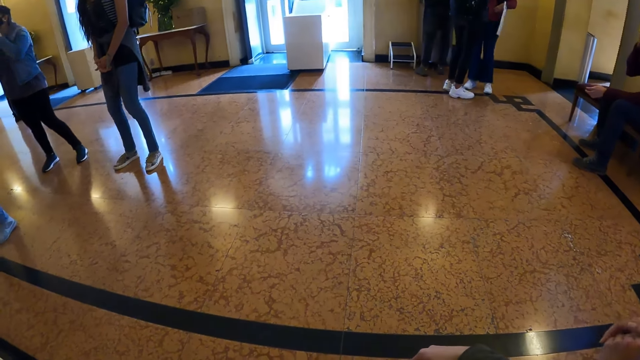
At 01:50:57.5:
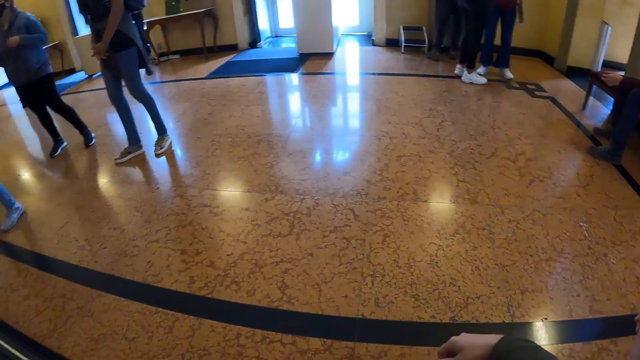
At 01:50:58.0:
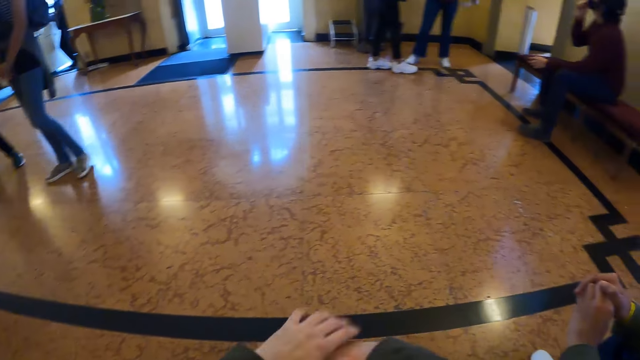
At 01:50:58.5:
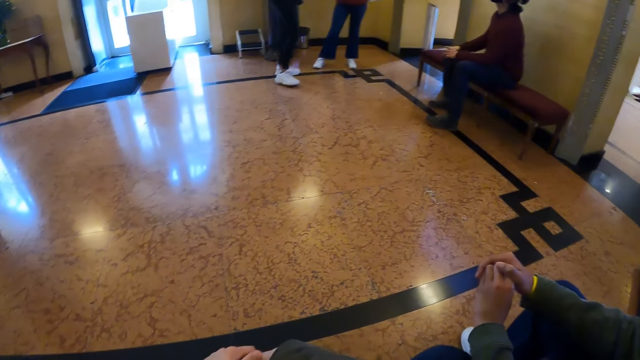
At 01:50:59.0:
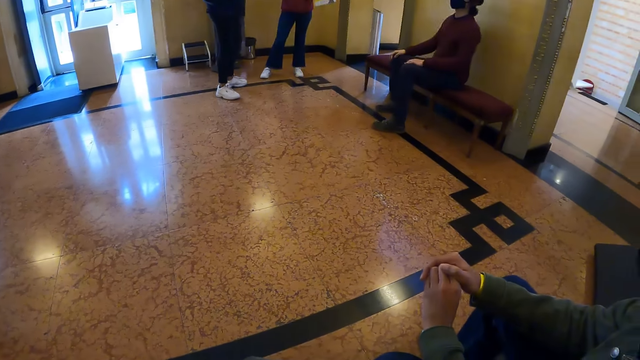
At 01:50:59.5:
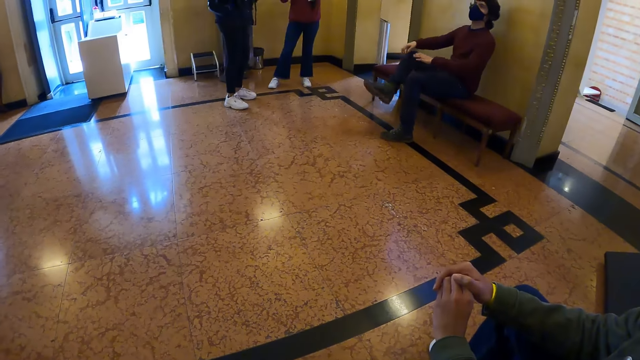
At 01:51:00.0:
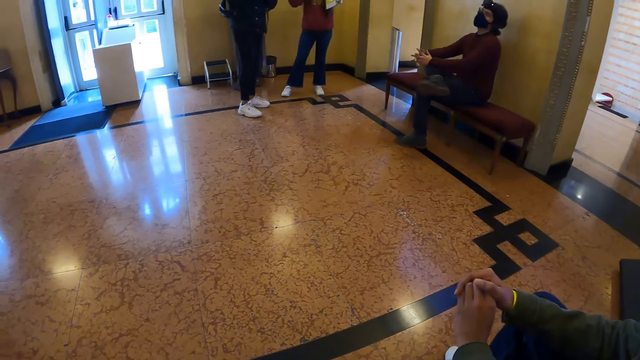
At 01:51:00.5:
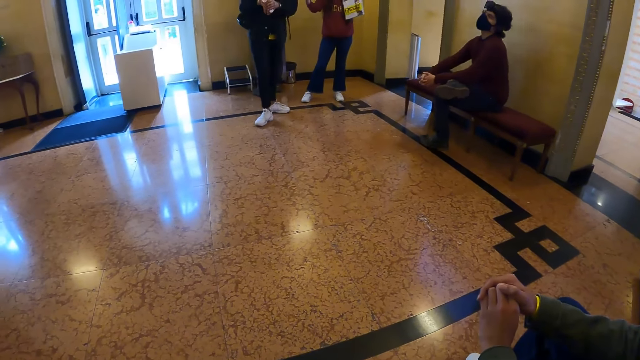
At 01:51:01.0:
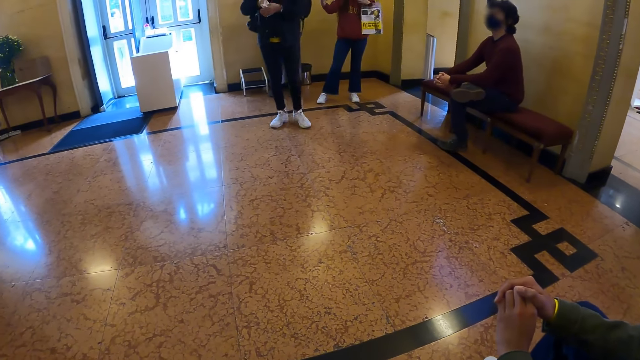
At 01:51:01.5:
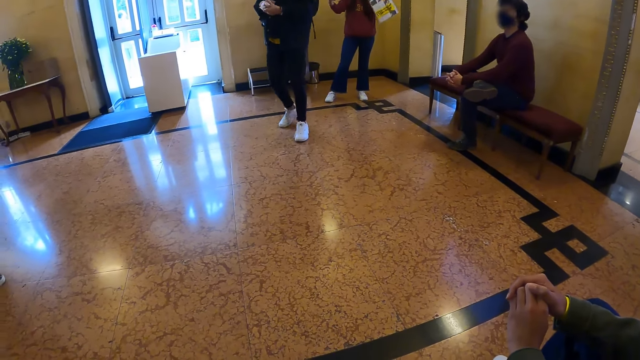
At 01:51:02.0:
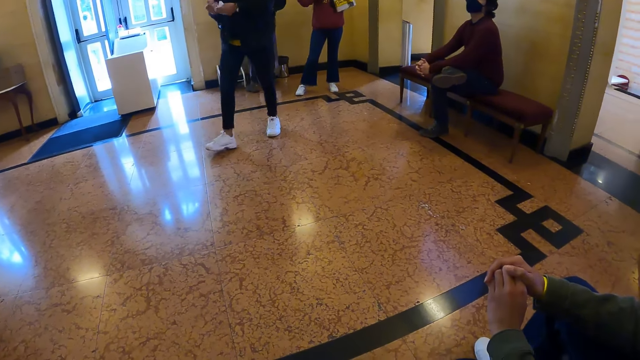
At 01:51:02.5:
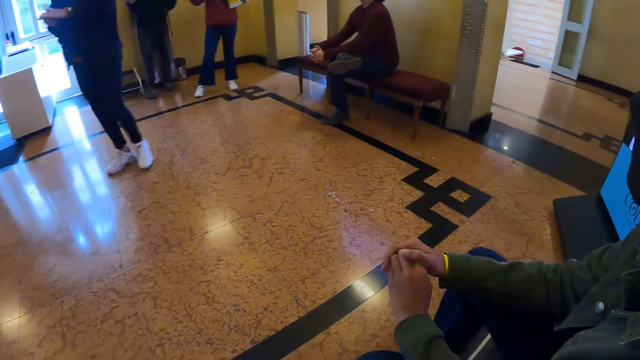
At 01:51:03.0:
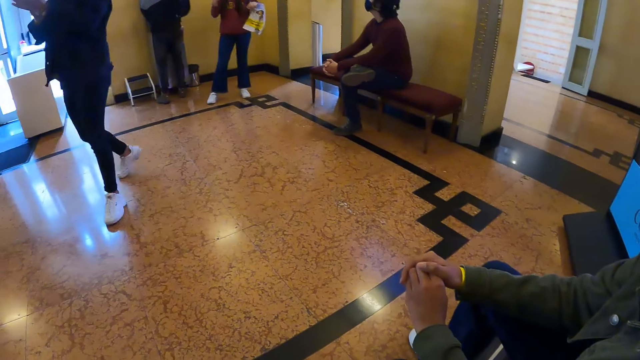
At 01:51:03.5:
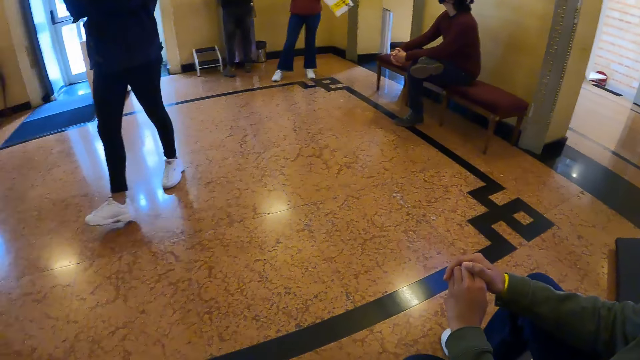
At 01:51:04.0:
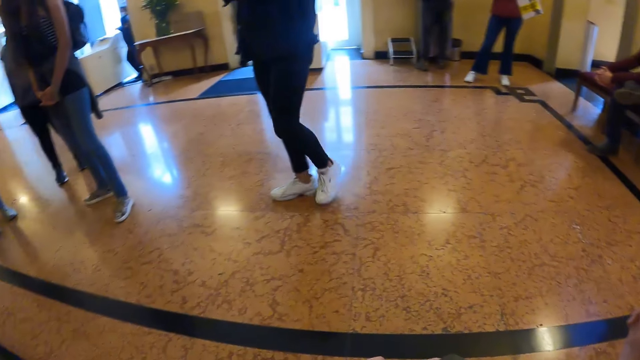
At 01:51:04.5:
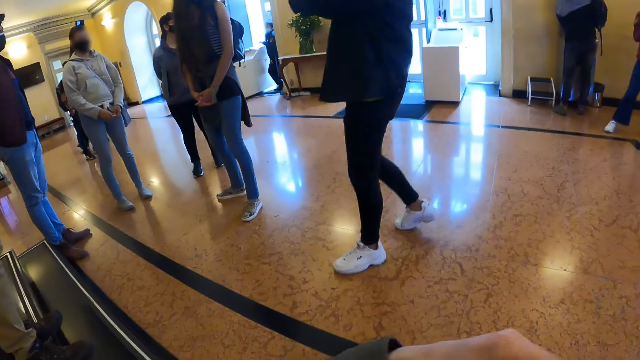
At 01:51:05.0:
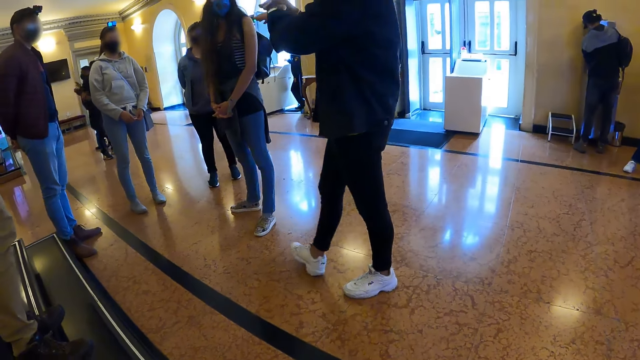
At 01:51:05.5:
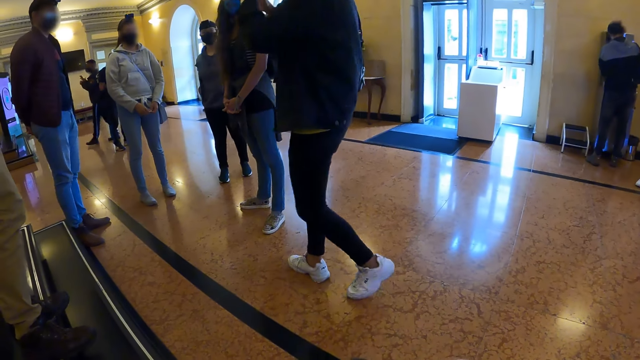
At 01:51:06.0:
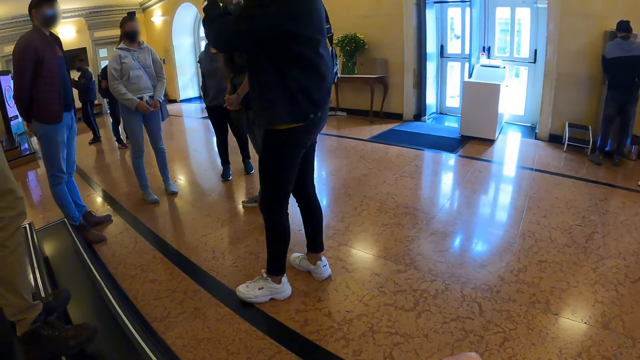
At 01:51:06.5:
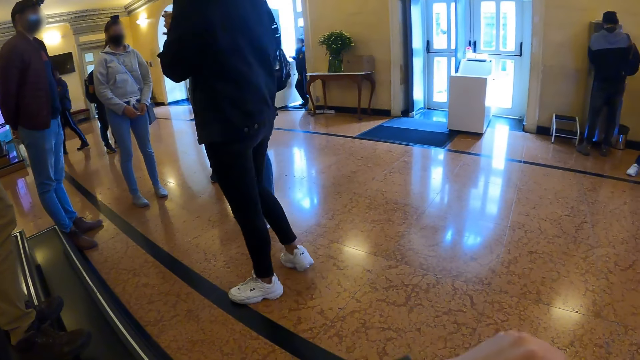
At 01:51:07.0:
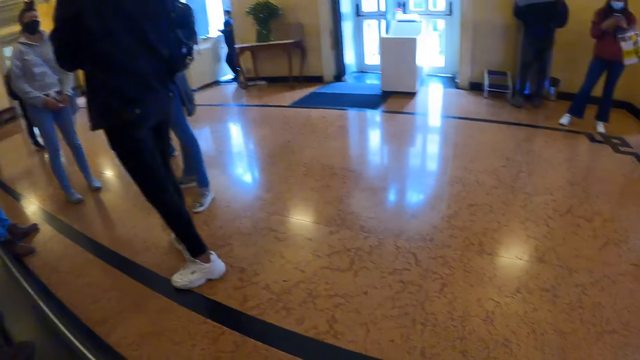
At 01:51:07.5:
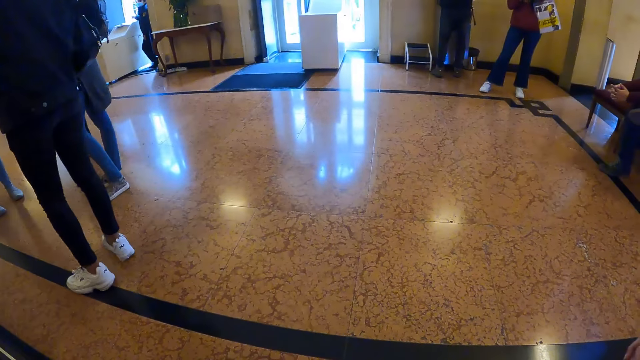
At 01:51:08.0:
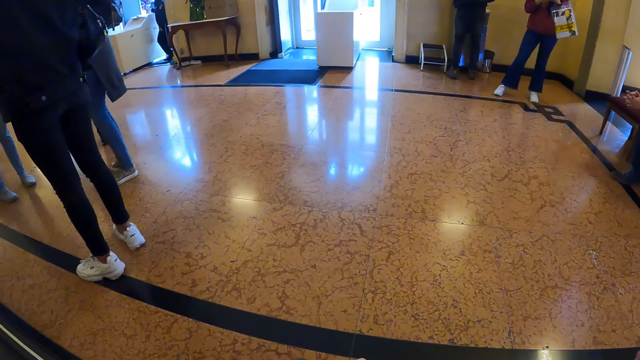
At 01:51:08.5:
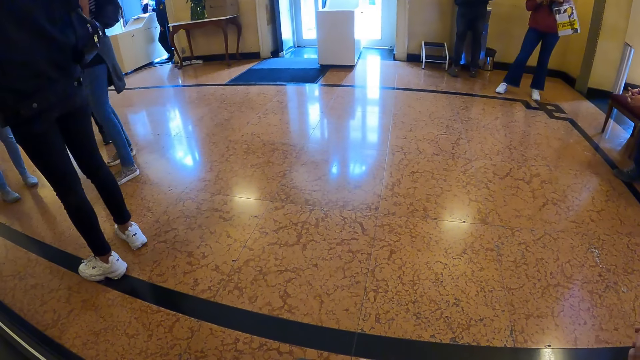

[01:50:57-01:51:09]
The camera wearer looks around the building.

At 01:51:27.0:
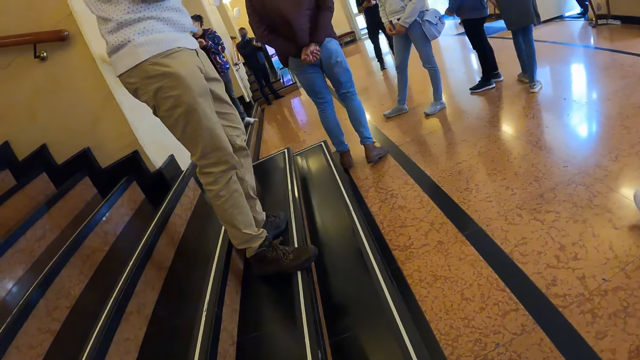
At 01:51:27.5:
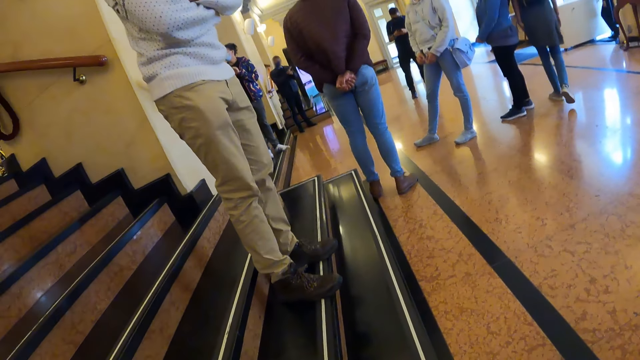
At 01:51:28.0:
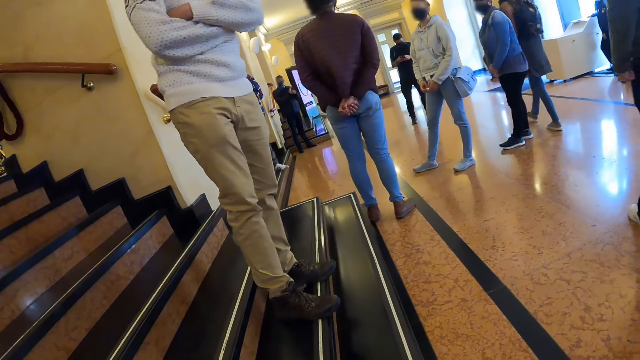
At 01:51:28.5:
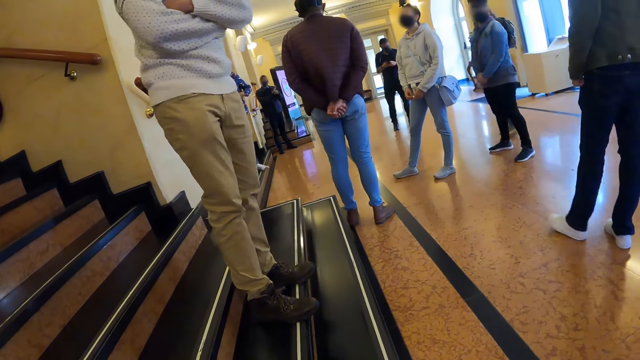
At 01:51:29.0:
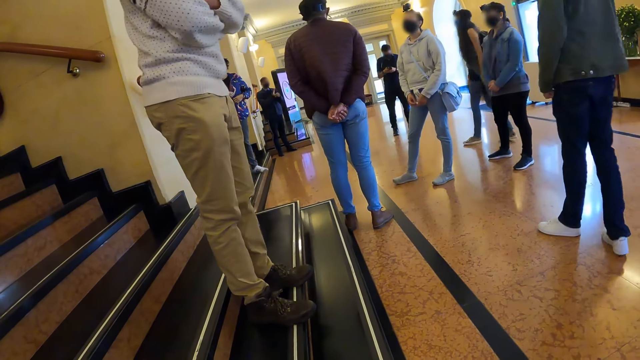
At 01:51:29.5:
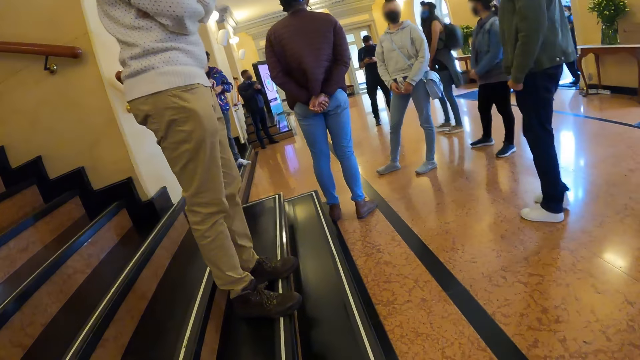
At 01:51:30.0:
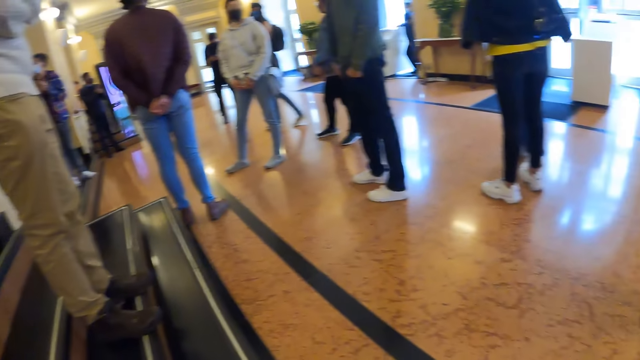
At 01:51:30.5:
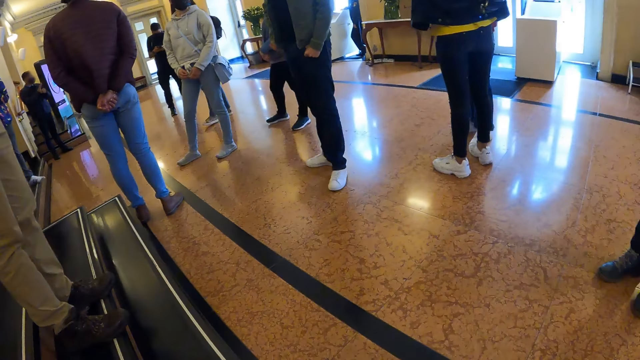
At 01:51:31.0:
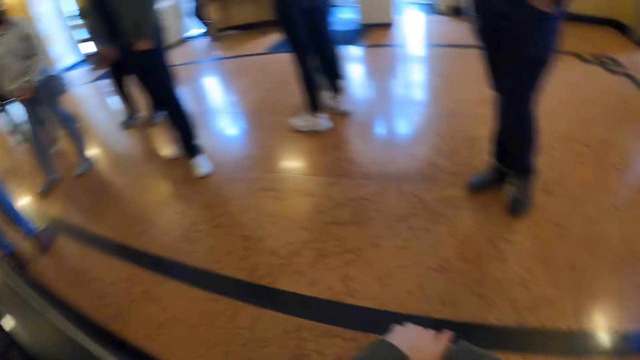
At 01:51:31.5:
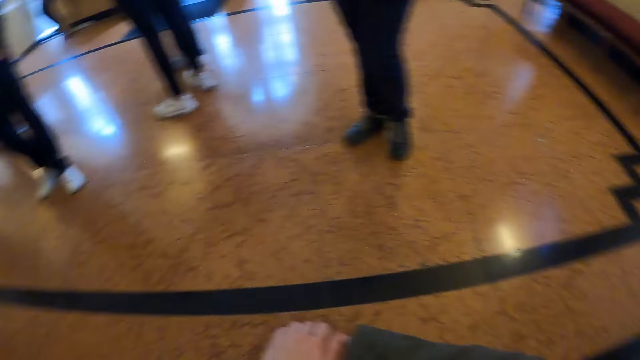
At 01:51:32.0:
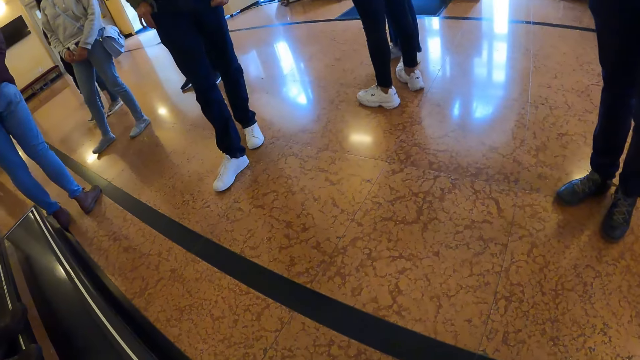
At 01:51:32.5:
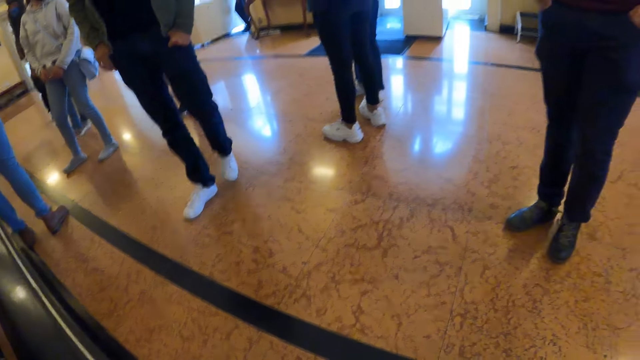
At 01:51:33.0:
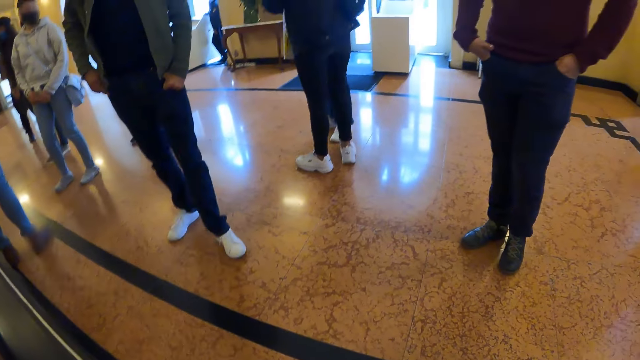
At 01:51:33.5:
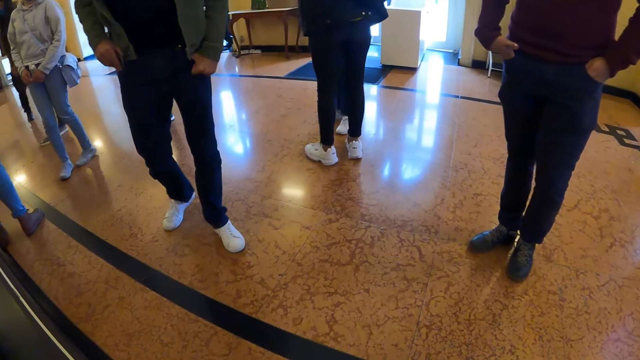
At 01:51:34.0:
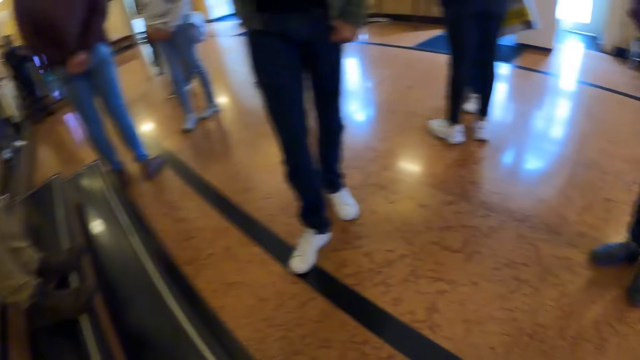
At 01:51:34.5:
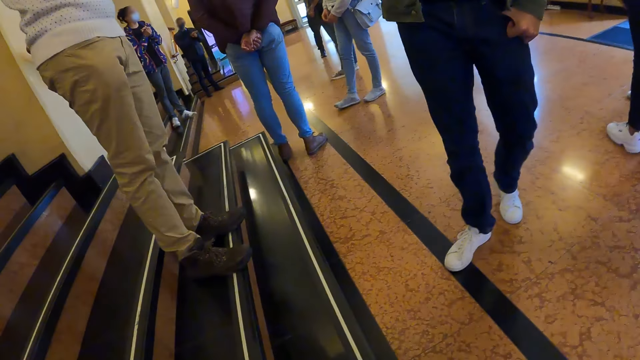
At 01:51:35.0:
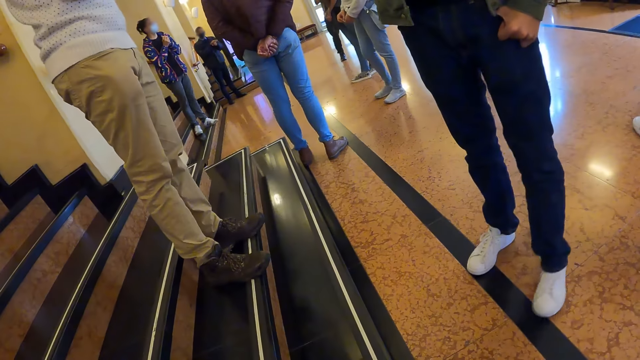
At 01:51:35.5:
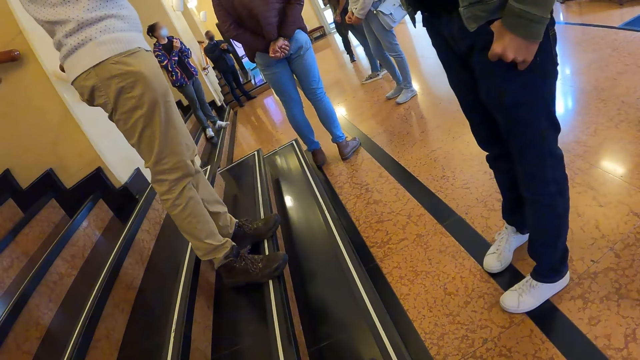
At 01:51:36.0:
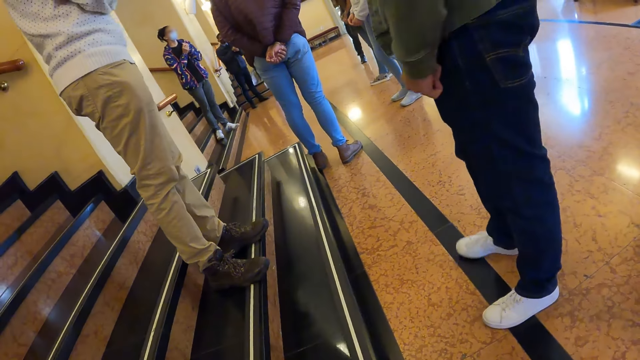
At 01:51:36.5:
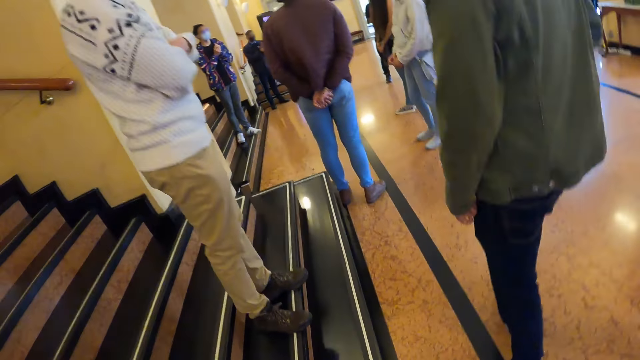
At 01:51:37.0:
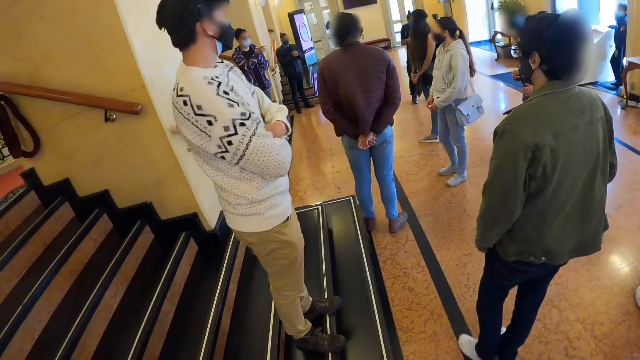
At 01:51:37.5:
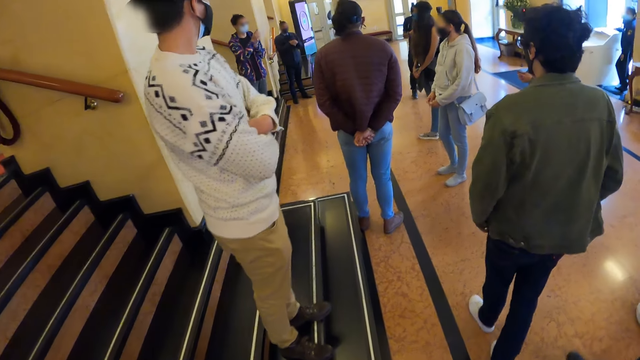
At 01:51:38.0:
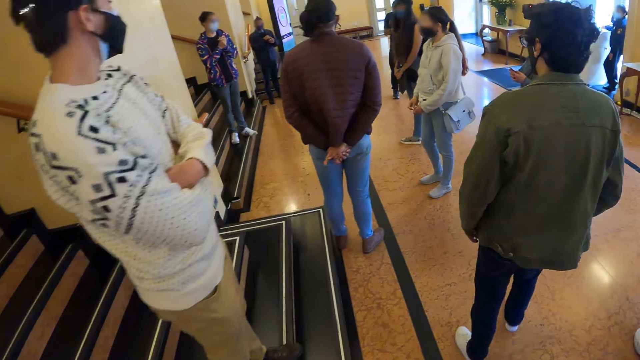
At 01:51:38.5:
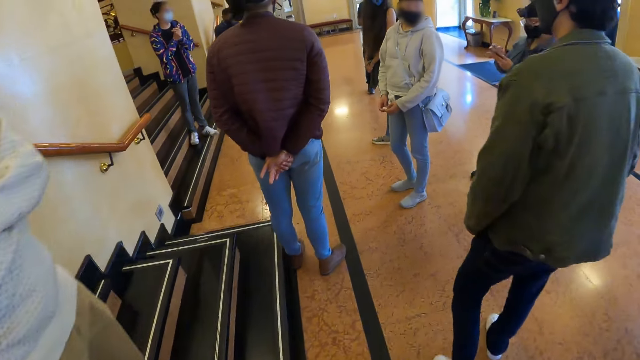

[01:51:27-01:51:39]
A man walks across the building. The camera wearer walks in a room.
